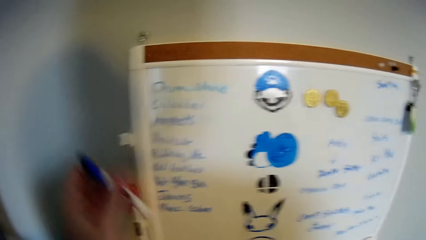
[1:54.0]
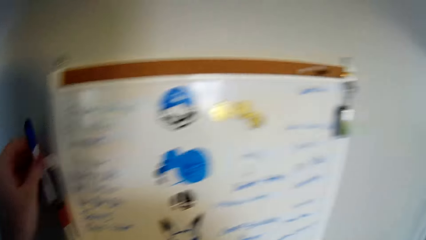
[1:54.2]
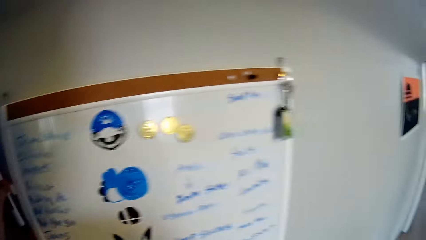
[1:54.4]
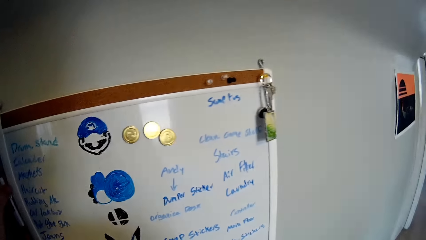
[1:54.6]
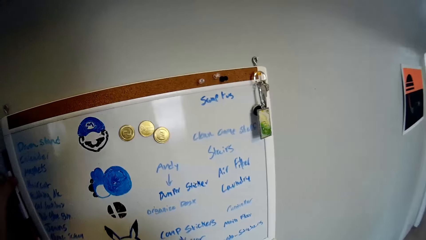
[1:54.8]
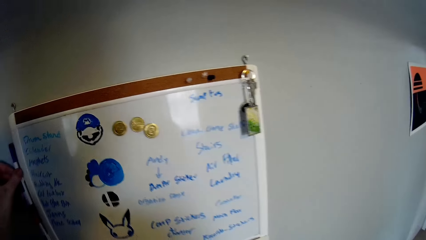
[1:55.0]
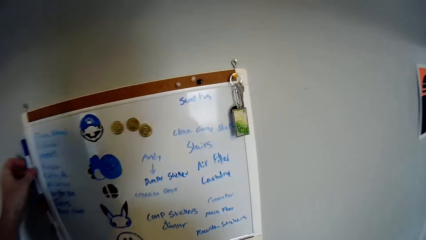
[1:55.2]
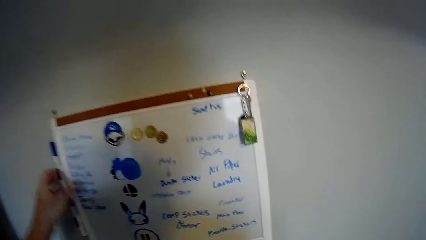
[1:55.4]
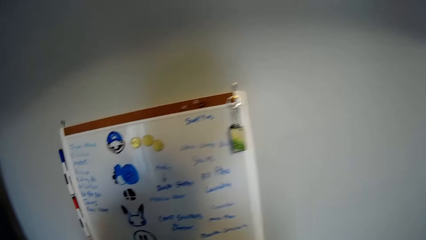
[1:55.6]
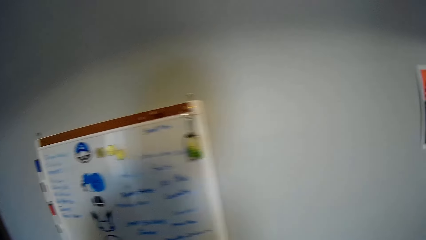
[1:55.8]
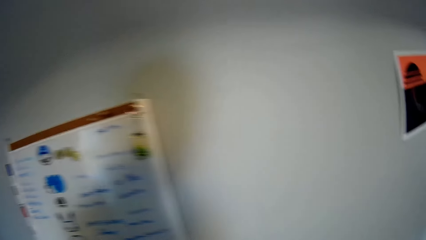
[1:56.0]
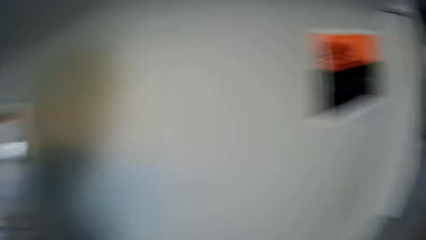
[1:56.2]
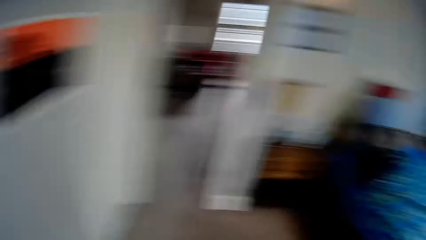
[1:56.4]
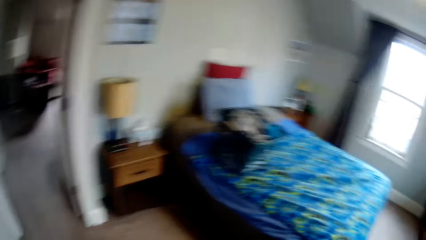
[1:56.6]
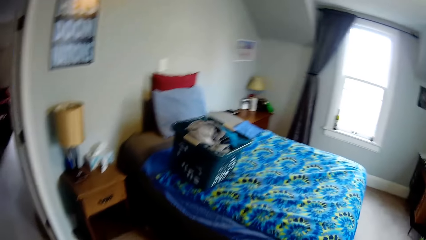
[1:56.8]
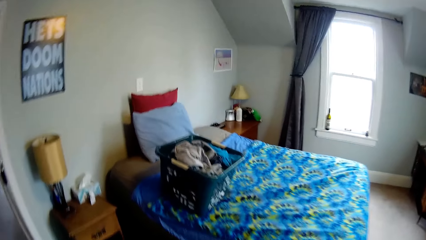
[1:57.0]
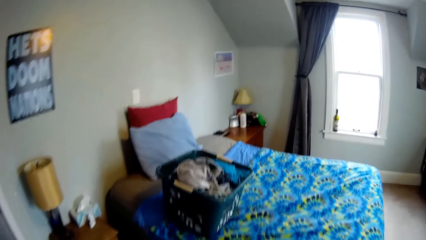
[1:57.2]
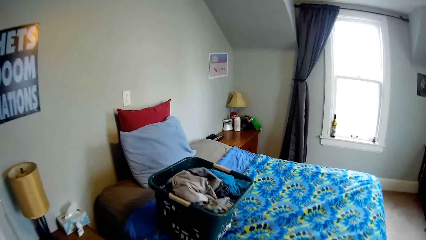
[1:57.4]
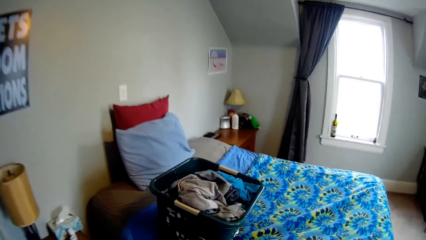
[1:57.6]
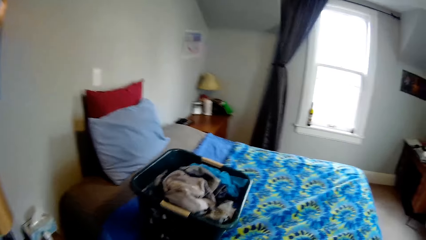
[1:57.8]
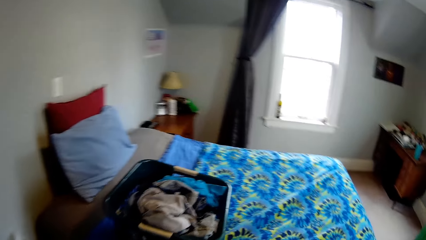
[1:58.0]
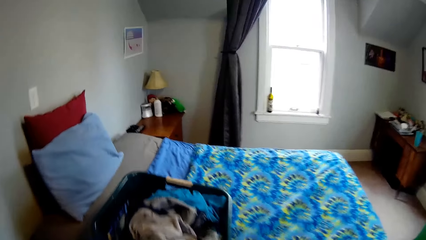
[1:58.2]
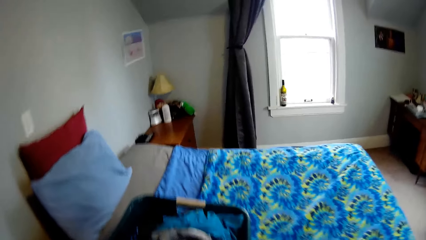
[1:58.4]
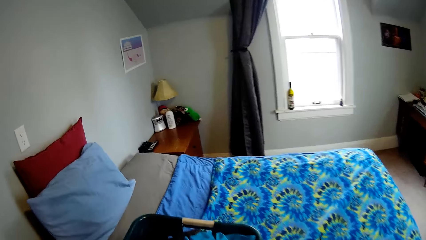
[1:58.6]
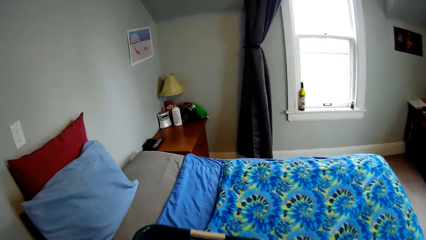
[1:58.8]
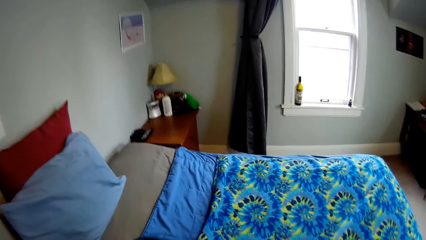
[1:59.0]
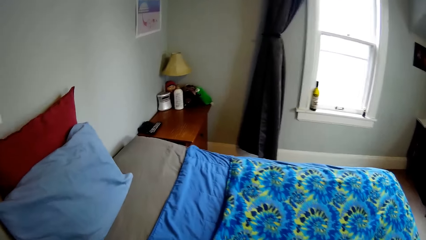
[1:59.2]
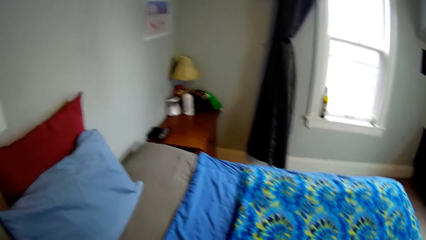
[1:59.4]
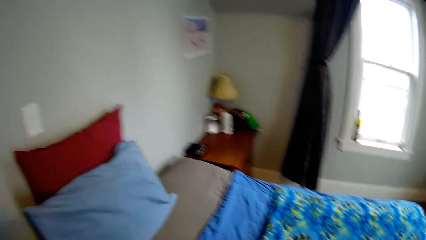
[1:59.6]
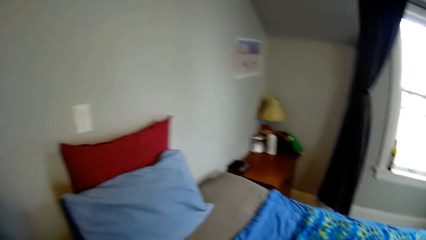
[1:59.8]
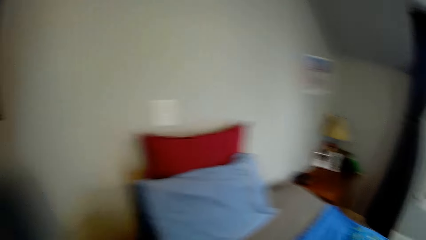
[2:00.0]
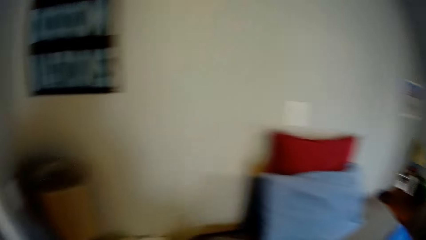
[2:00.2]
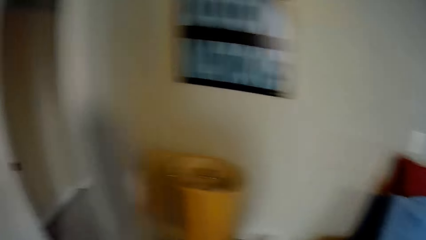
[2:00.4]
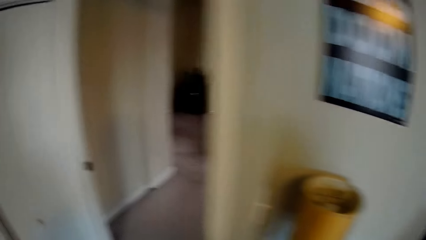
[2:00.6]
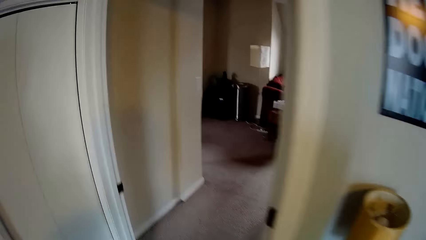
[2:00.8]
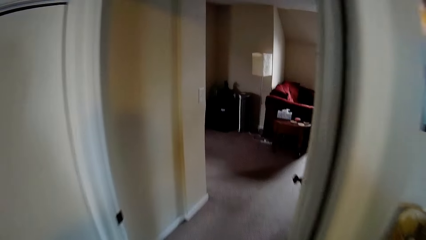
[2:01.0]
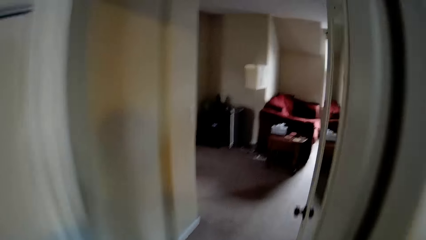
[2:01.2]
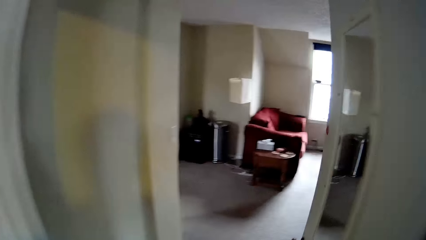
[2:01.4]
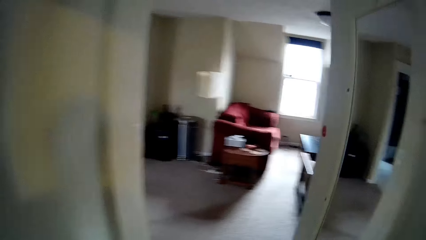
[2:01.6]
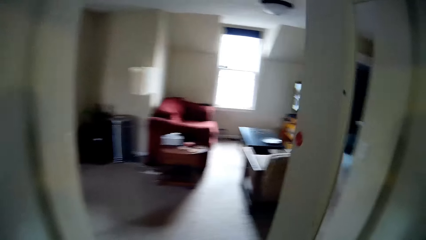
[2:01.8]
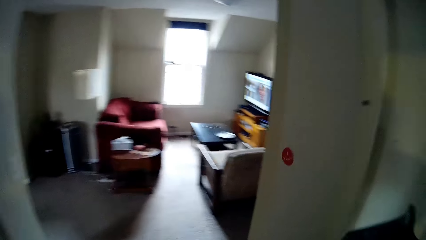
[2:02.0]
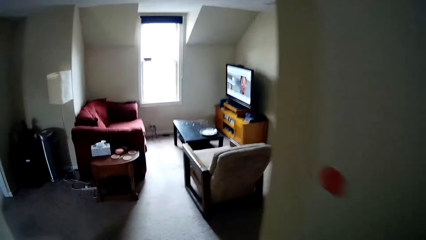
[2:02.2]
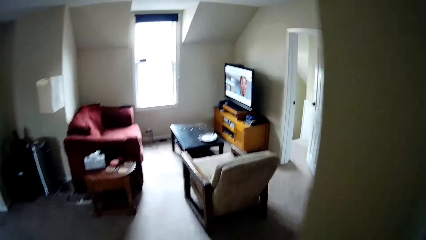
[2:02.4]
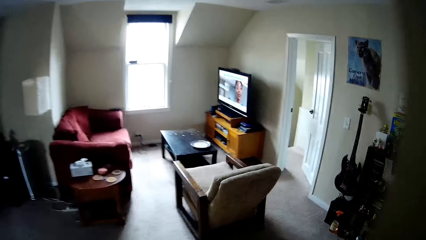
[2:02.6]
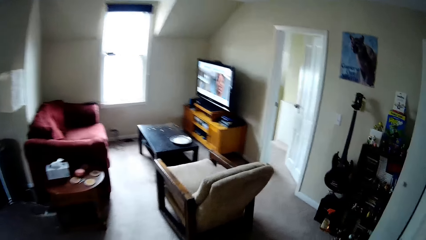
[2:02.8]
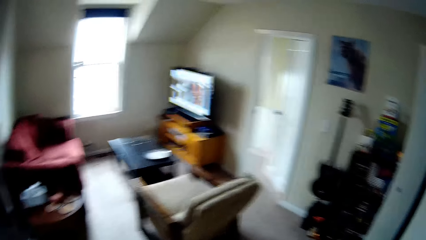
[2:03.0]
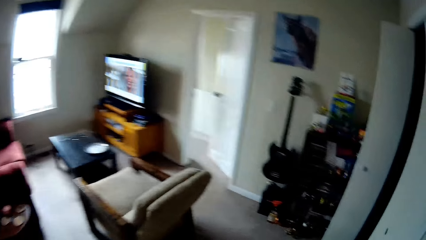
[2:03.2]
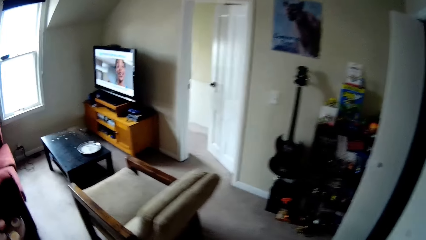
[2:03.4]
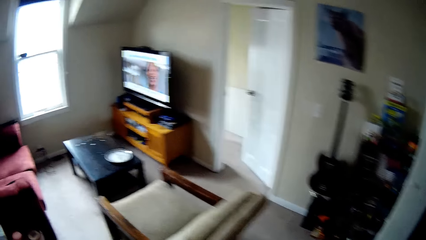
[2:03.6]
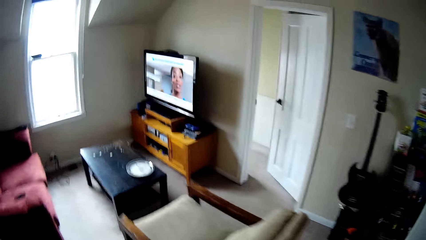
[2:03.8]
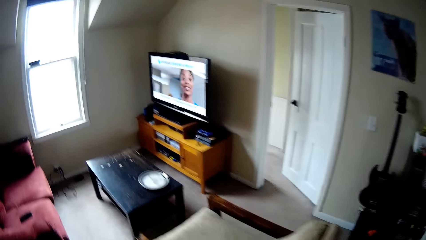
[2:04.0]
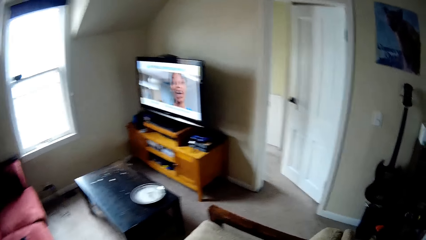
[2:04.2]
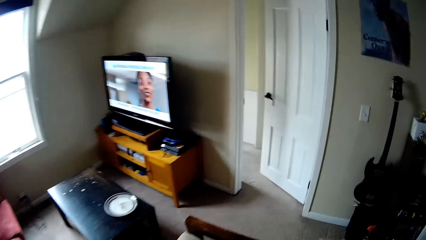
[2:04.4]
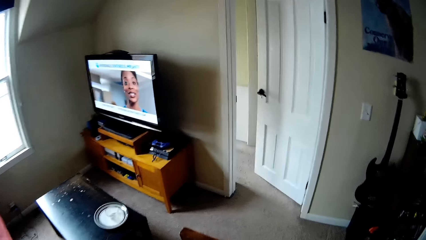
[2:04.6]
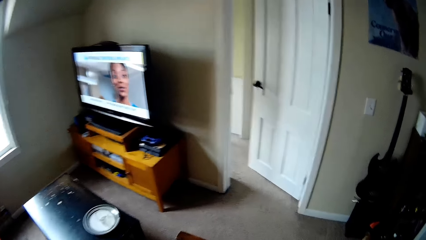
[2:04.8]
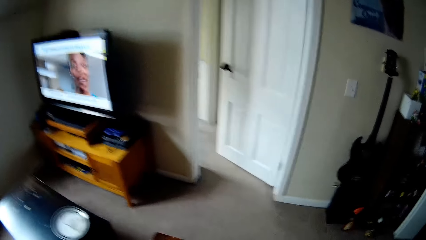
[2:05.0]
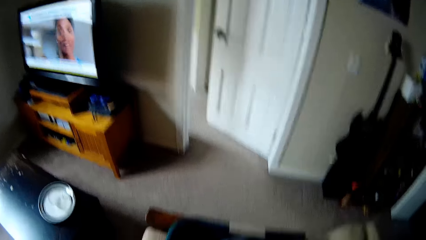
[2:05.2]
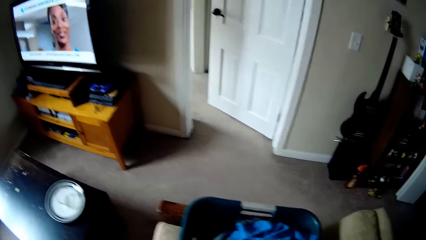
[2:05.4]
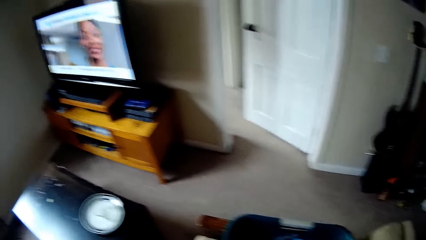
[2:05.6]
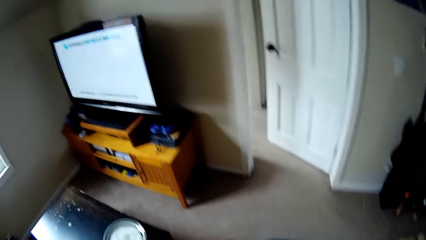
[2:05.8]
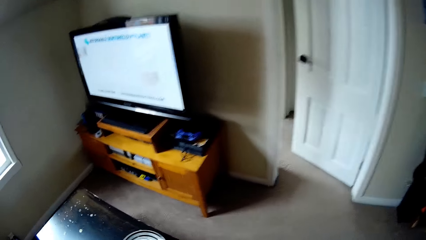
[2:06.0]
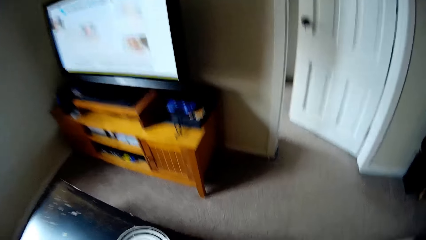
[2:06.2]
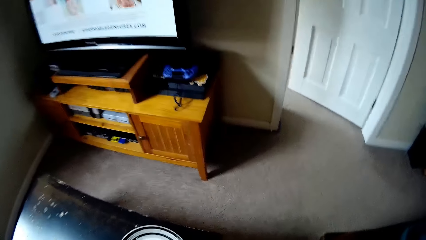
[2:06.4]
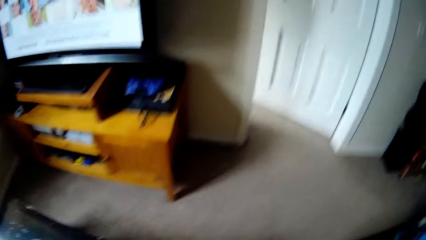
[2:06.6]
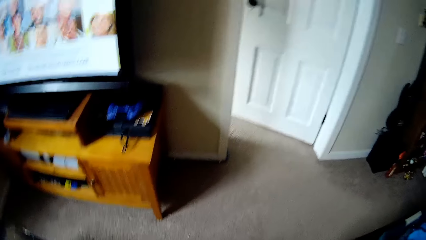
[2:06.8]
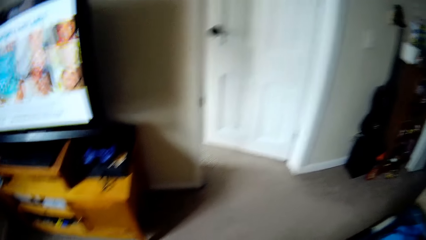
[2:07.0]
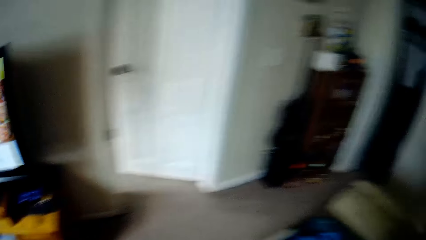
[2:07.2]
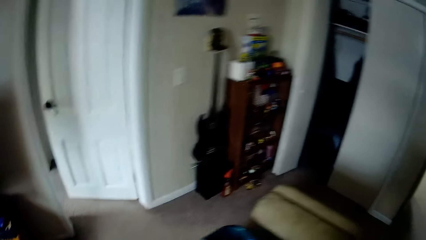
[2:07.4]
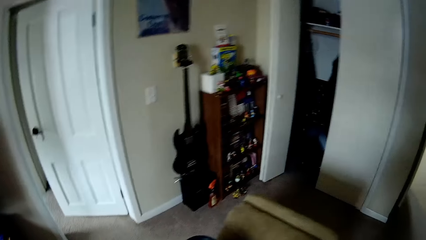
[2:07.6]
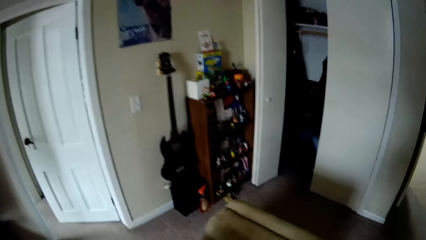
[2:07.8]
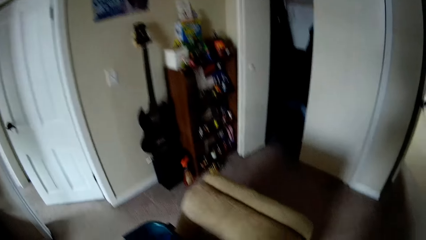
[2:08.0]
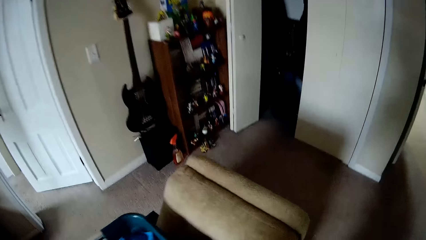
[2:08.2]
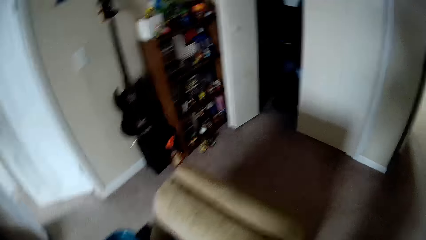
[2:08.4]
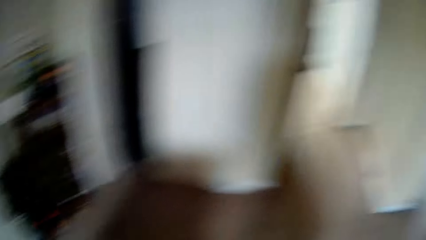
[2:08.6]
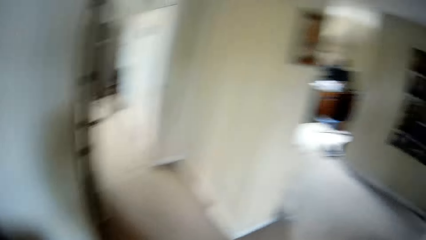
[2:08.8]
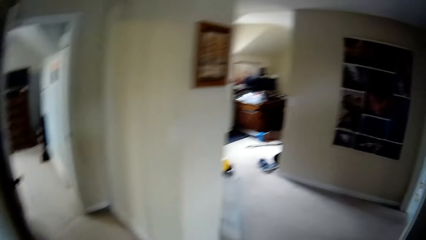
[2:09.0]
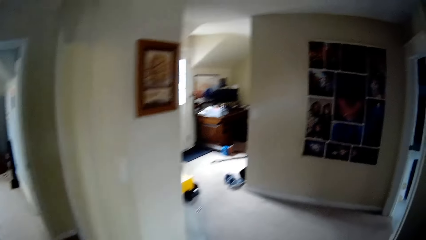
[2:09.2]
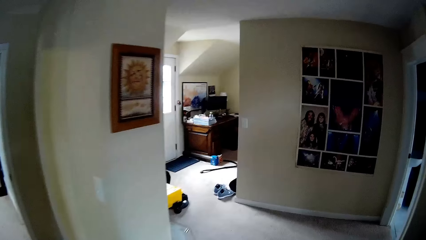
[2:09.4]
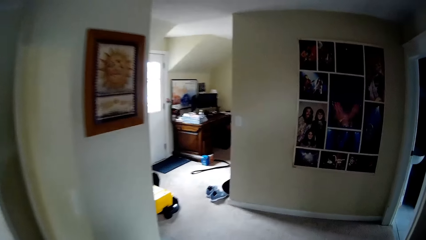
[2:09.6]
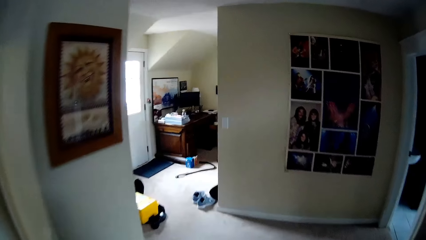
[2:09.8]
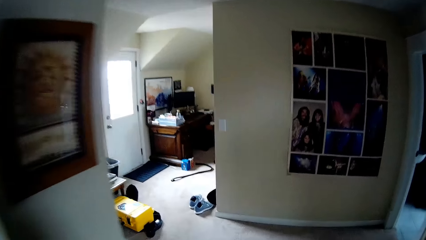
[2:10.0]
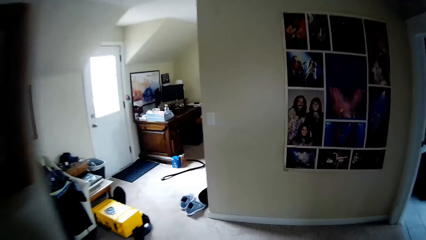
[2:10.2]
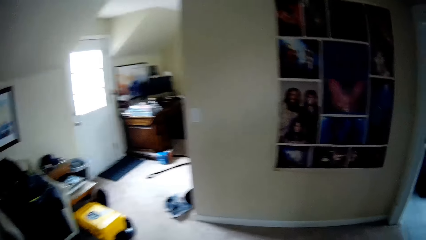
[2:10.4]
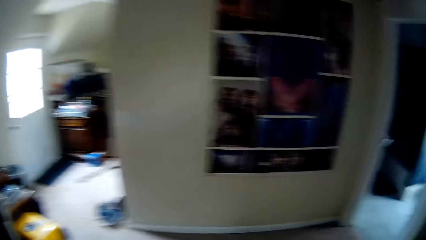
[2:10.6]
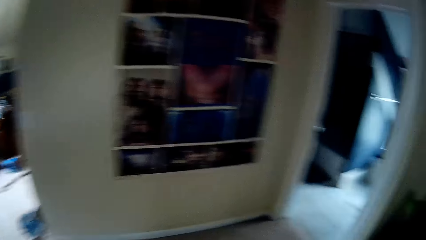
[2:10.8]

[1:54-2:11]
The camera wearer puts the marker pen on the whiteboard holder. They walk around the room. They turn around. They move the laundry basket to the living room. They put the laundry basket on the chair. They pick up the plate from the table. They put the plate on the laundry basket. They walk to the bathroom.
